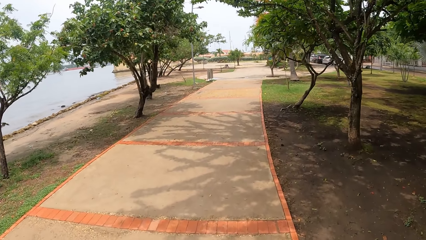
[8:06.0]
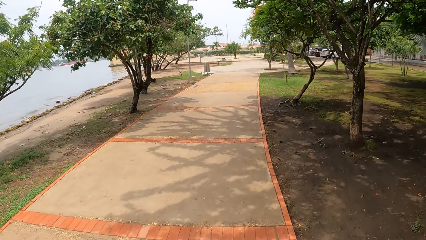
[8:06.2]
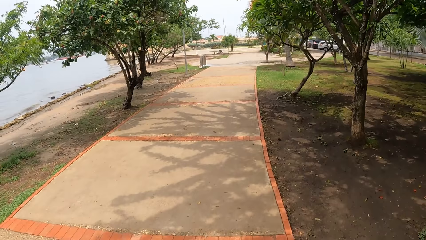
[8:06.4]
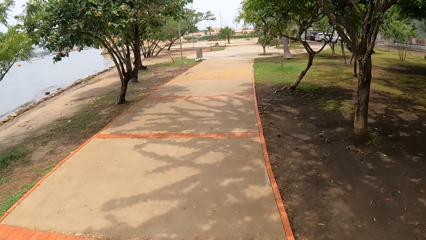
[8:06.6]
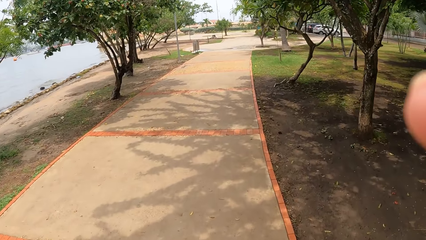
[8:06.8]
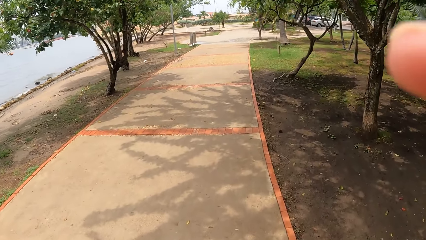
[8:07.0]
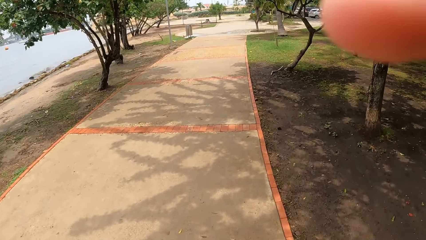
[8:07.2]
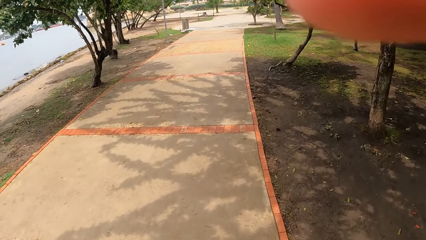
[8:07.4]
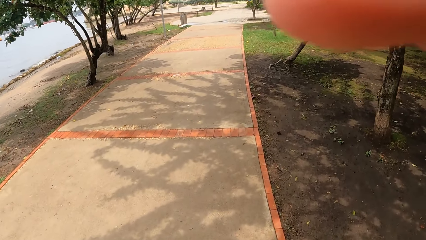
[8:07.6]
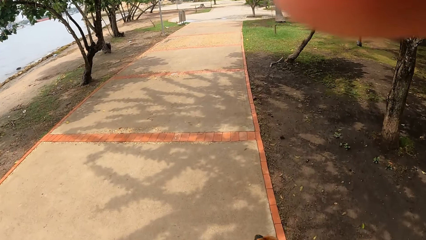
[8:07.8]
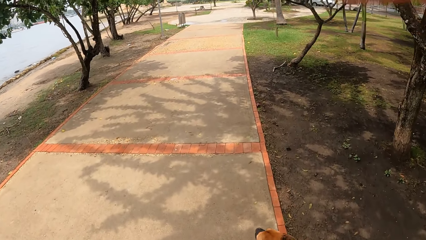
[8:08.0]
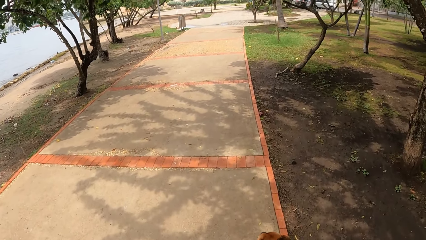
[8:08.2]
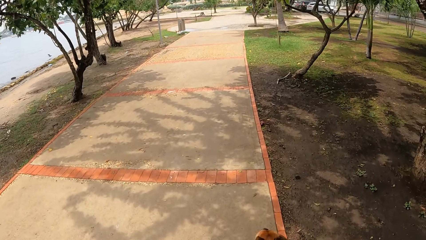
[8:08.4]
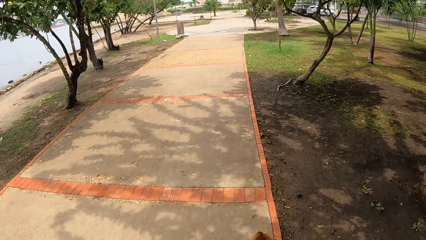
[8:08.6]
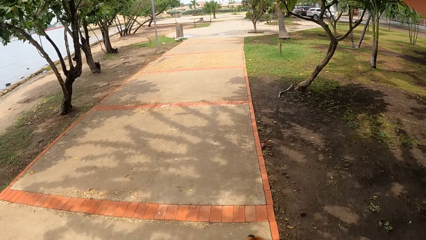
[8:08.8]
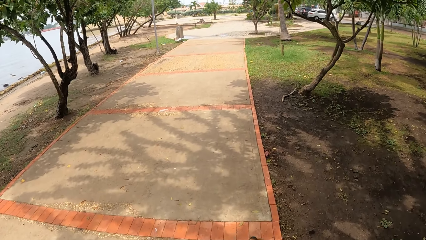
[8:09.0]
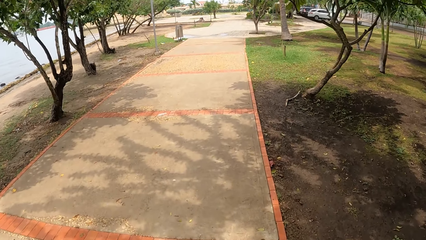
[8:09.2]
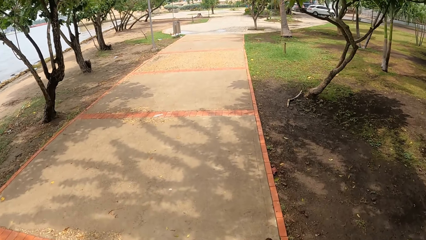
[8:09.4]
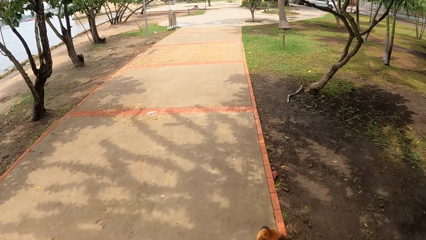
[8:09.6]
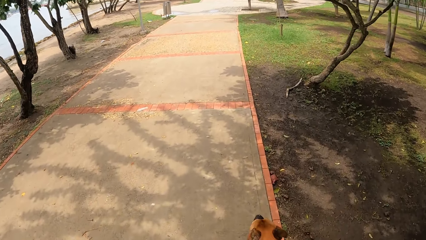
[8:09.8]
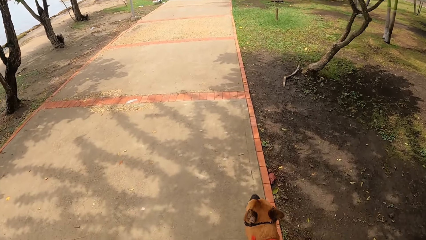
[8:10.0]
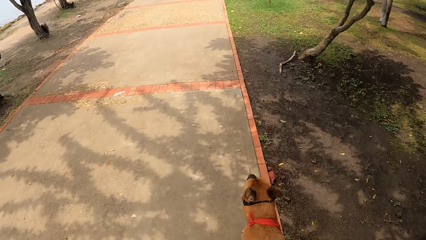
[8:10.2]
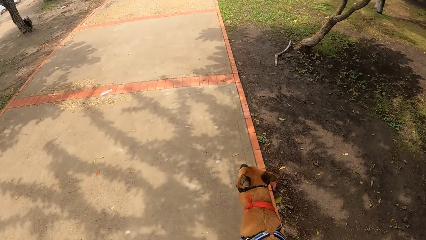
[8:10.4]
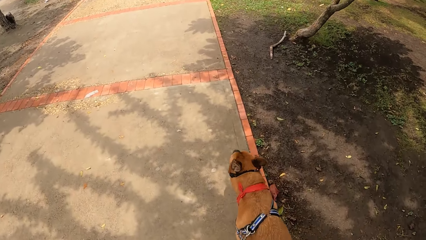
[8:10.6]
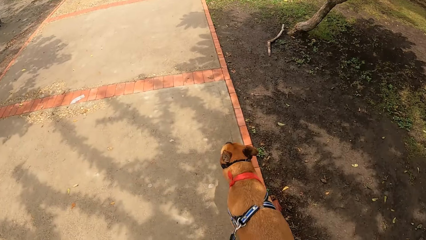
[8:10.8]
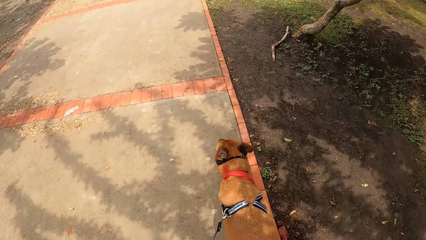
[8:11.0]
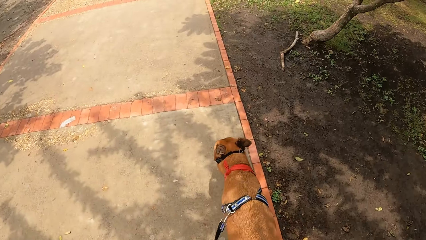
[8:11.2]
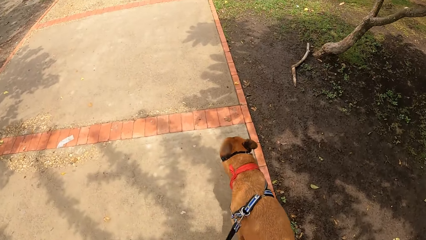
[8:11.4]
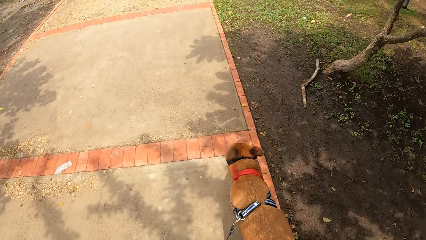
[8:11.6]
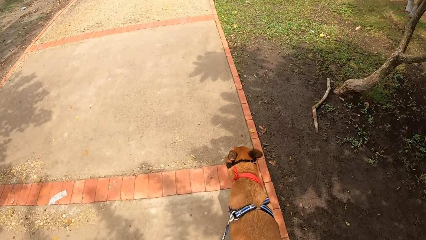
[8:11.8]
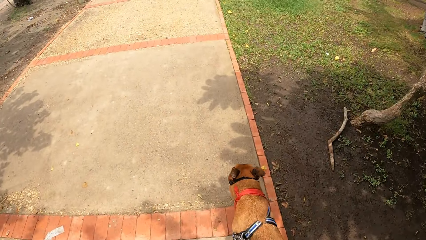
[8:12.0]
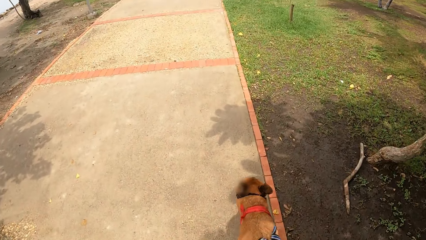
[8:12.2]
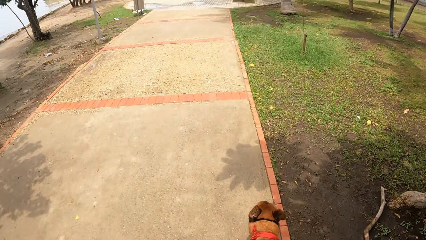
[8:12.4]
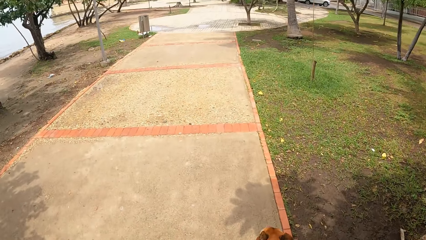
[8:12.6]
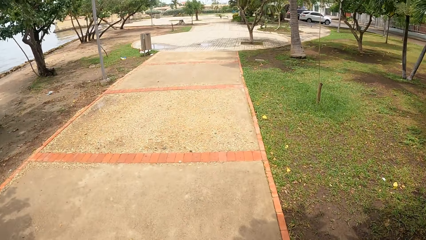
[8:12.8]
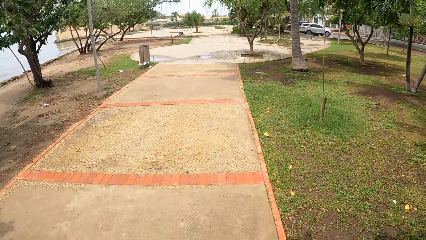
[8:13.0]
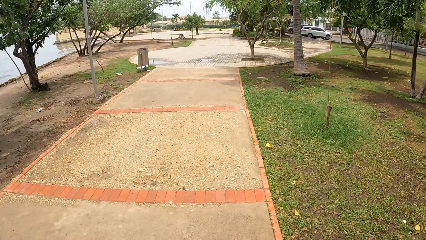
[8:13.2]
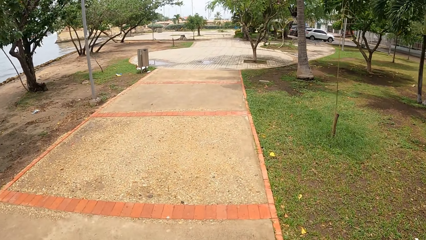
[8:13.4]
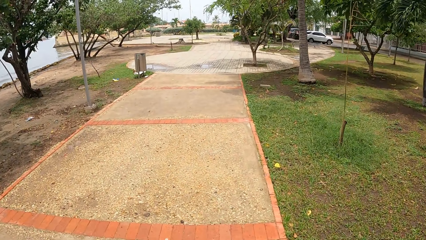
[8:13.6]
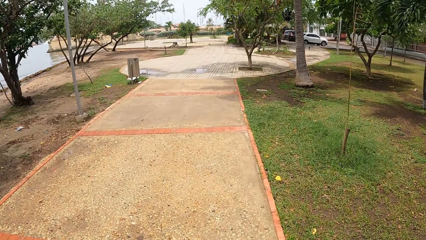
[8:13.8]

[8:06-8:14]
The camera wearer adjusts the camera on the head. They walk a dog on a pavement with a dog leash.

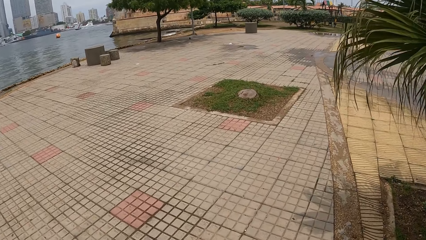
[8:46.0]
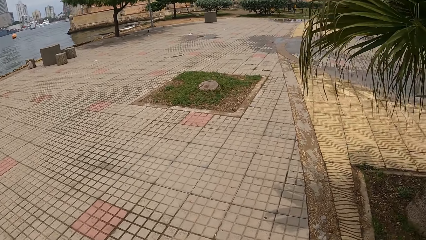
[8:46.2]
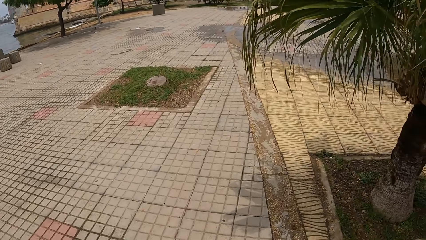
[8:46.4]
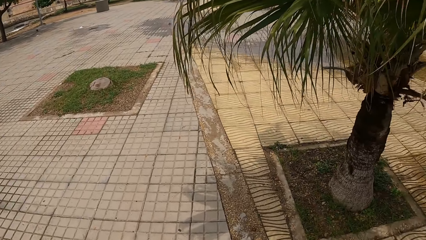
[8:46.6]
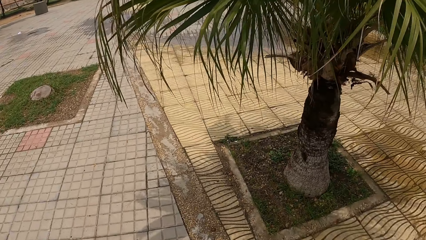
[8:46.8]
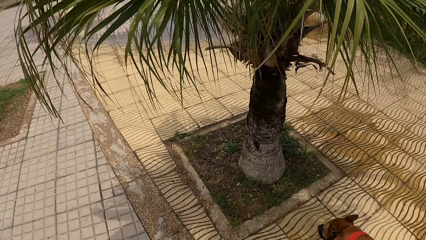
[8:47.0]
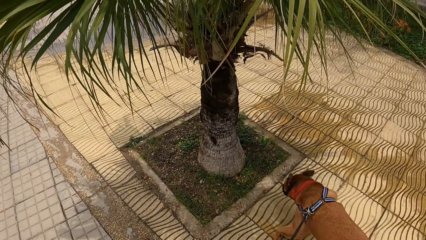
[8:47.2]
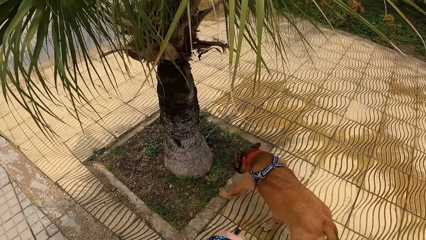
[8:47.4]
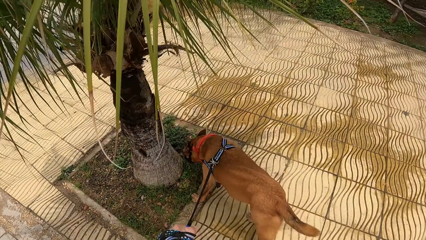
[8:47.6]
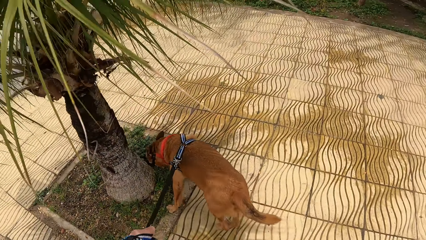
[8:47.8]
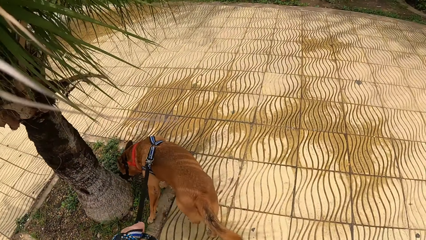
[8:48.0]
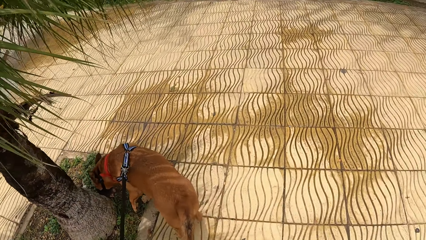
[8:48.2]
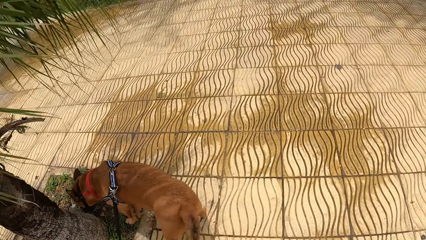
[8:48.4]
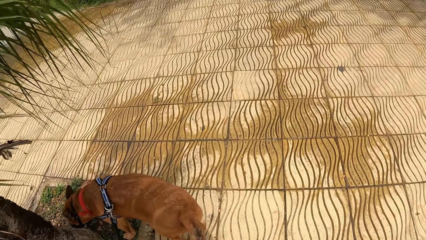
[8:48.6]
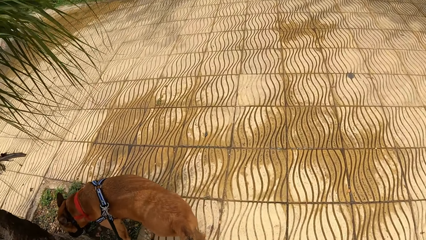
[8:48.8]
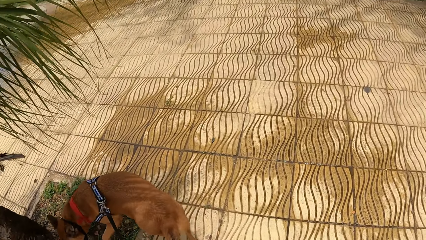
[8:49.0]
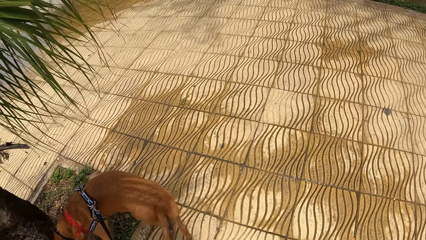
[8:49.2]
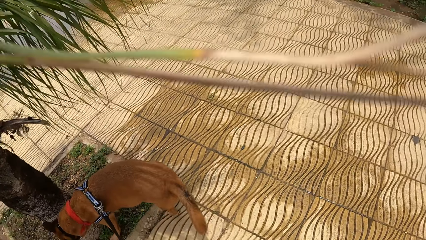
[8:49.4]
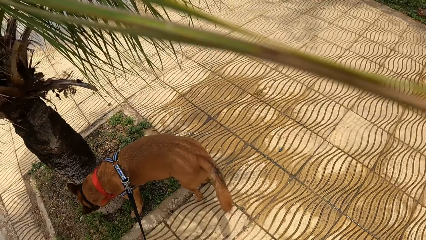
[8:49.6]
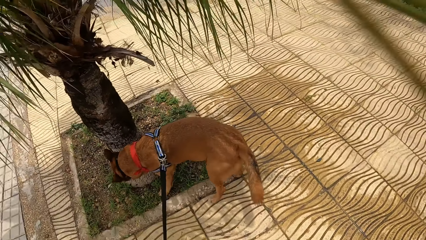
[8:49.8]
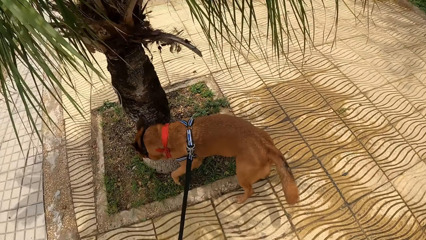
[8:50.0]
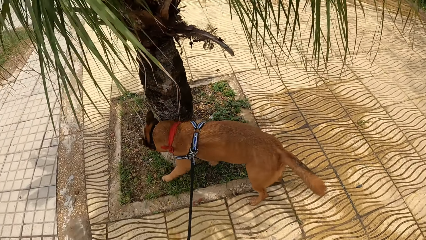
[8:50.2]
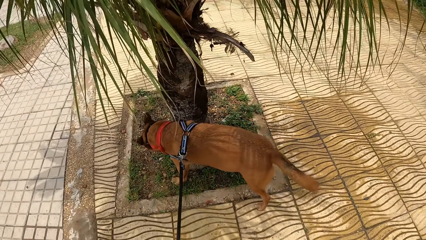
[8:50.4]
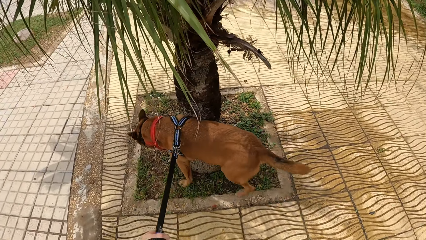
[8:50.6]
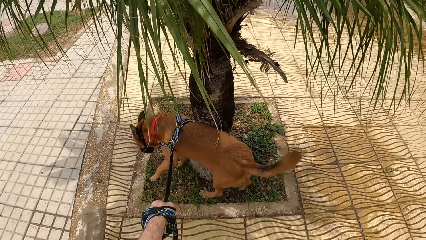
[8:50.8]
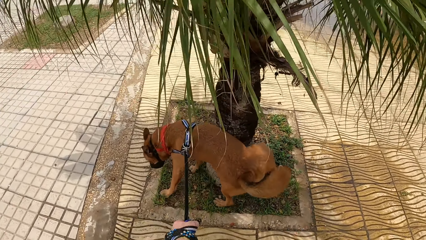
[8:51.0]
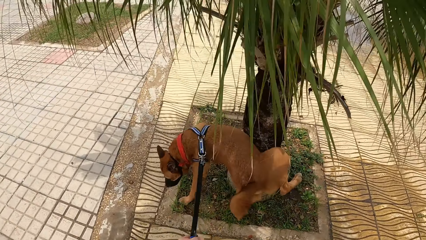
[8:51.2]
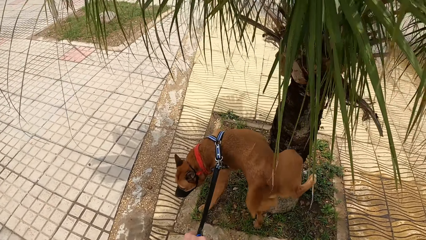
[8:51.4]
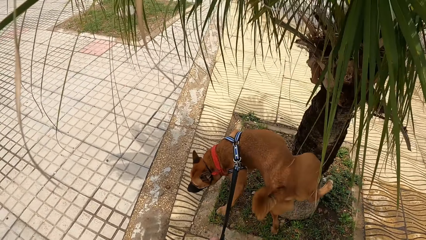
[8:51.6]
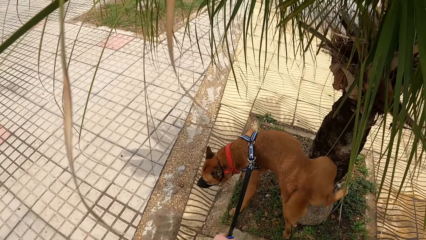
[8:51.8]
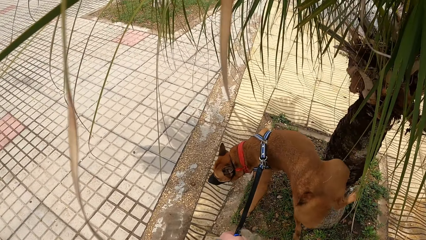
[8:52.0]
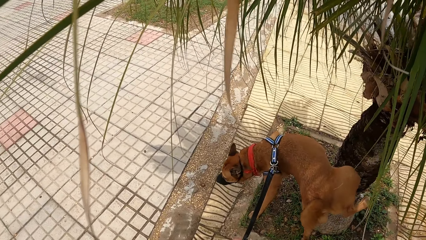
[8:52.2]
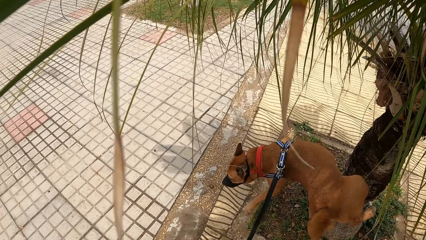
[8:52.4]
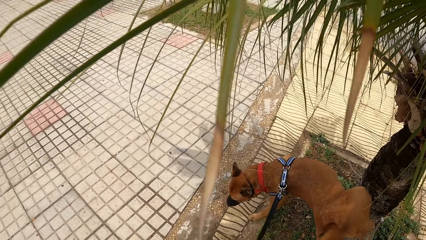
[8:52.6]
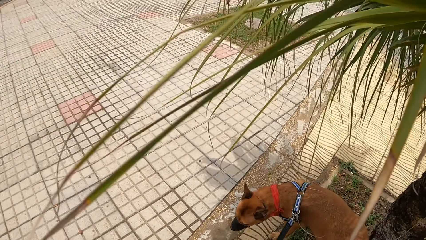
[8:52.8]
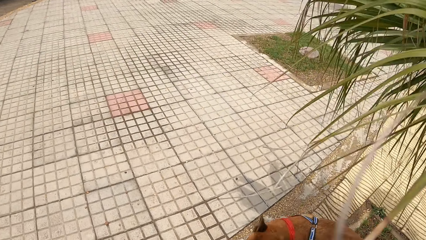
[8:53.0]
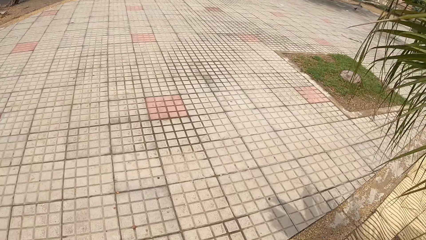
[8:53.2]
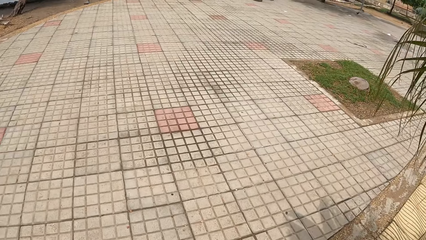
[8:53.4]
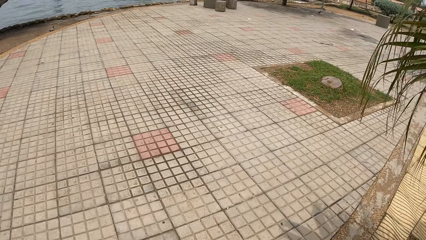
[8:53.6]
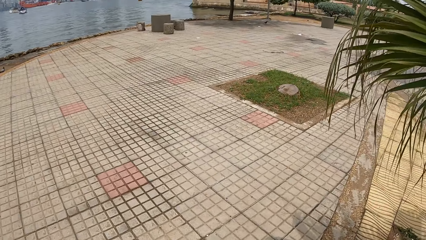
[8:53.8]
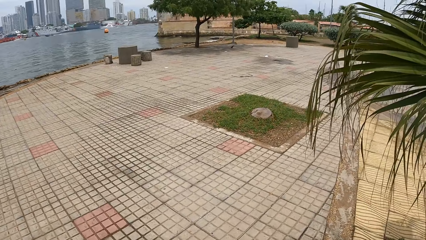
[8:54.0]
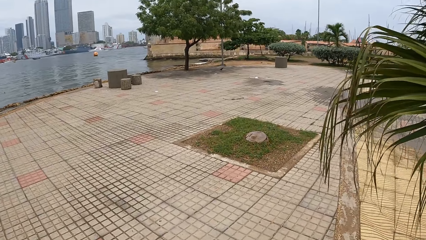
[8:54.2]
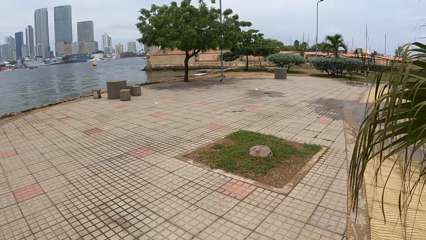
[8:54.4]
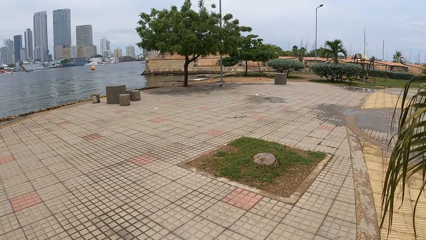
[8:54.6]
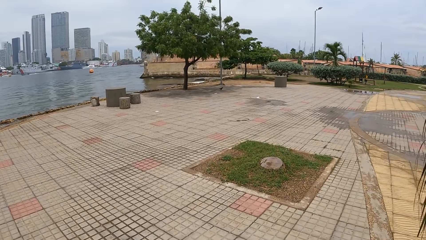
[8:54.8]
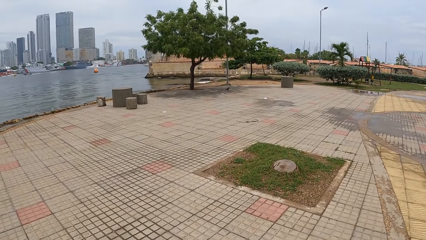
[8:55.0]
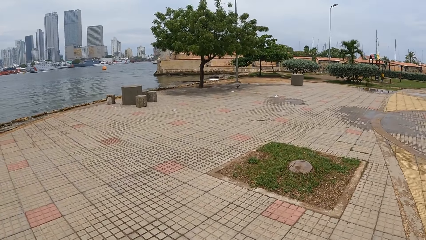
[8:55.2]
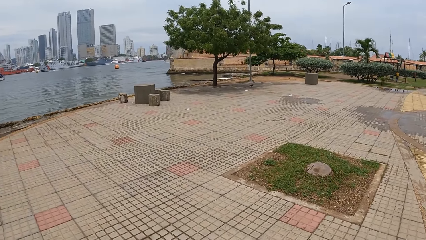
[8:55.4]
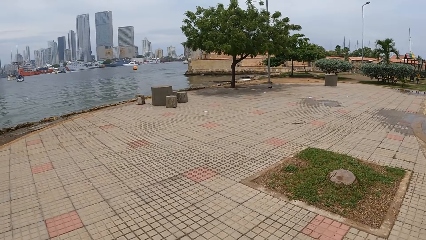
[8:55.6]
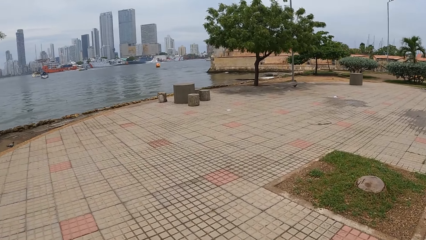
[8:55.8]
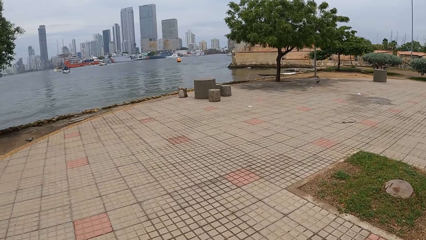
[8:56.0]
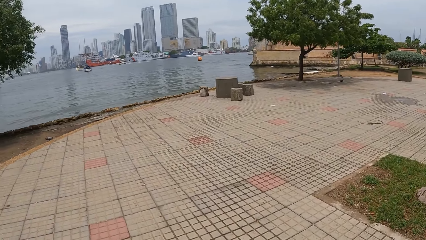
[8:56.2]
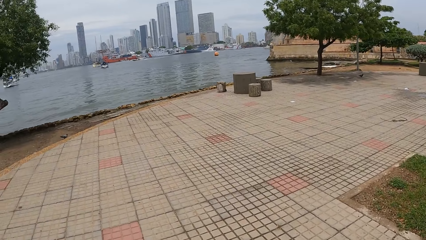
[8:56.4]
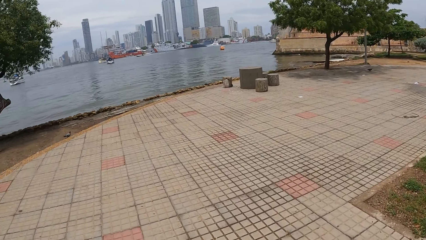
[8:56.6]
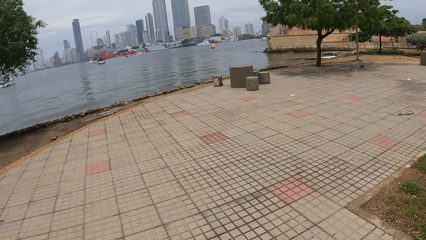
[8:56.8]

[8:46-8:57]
The camera wearer looks around the compound. They hold the dog leash. They walk a dog on a pavement with the dog leash.
